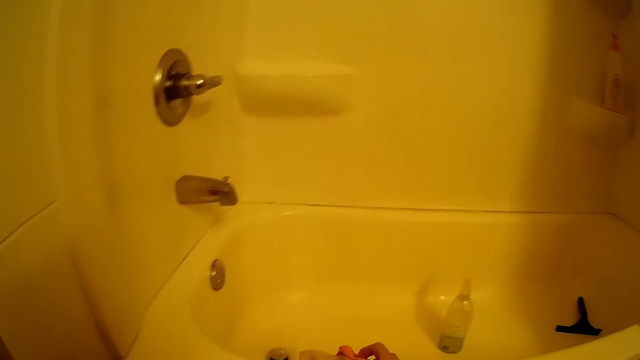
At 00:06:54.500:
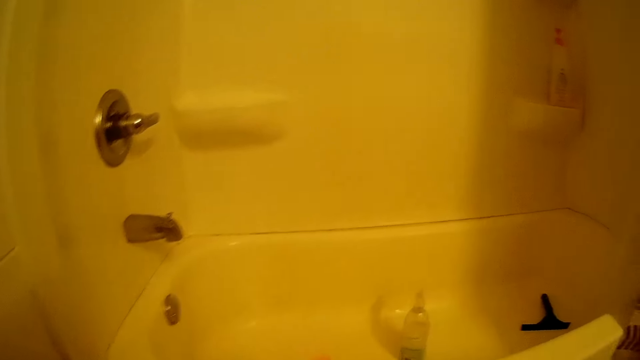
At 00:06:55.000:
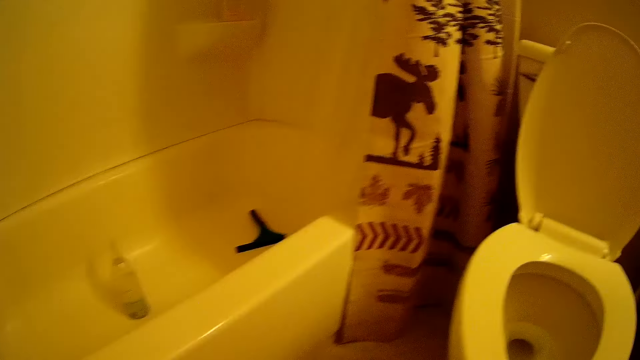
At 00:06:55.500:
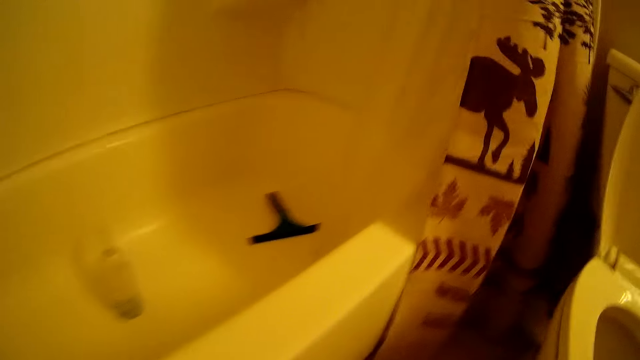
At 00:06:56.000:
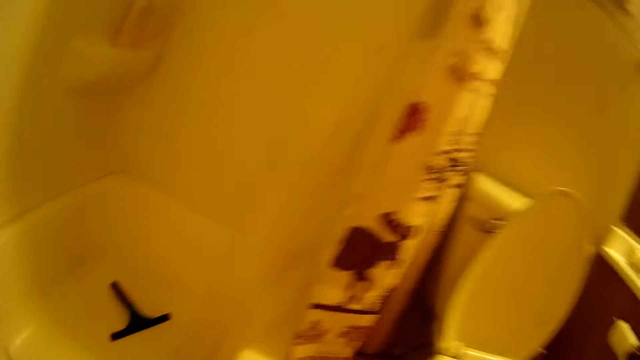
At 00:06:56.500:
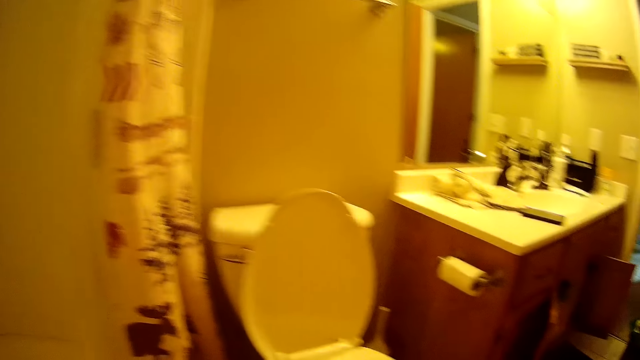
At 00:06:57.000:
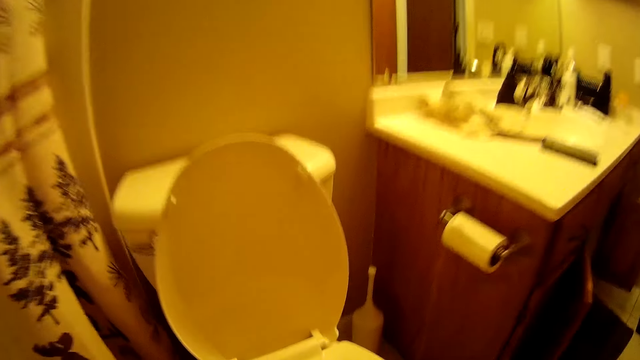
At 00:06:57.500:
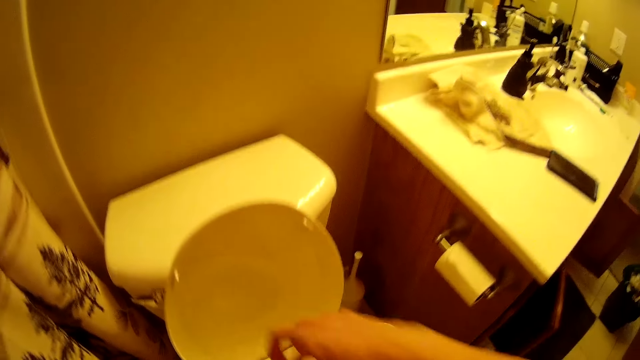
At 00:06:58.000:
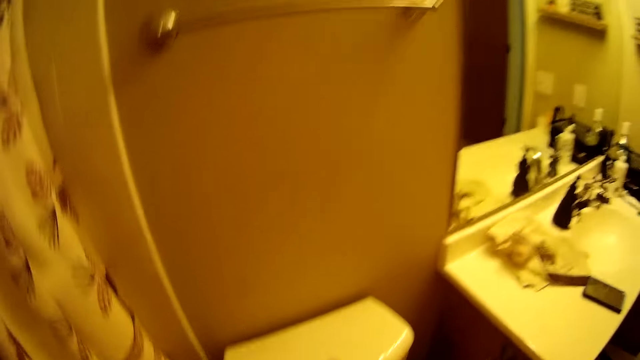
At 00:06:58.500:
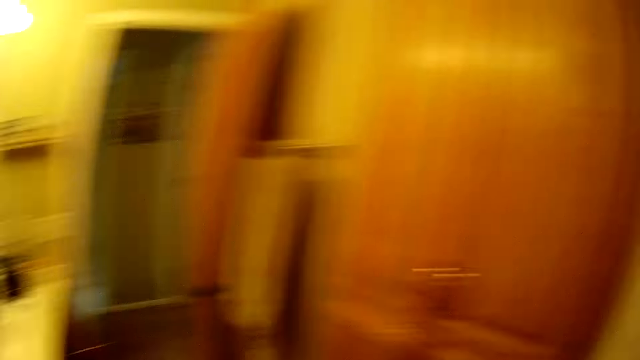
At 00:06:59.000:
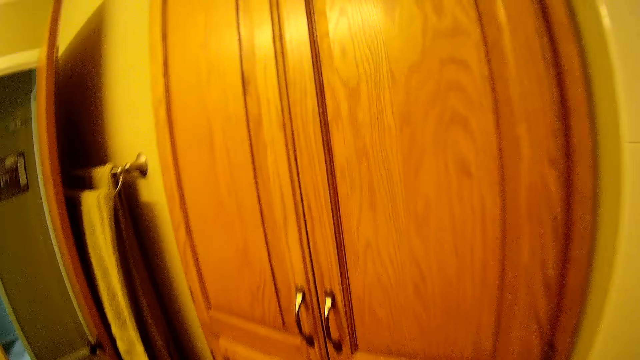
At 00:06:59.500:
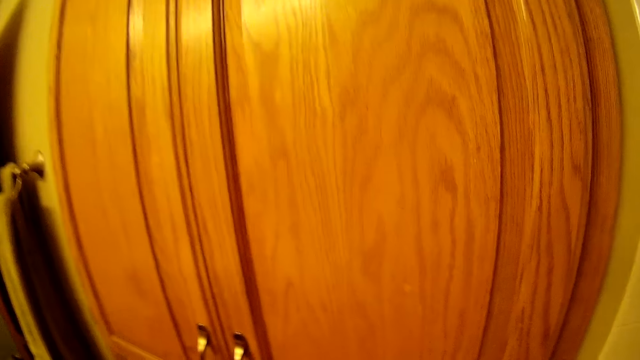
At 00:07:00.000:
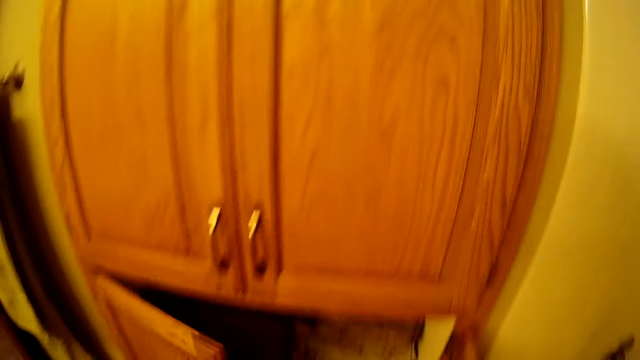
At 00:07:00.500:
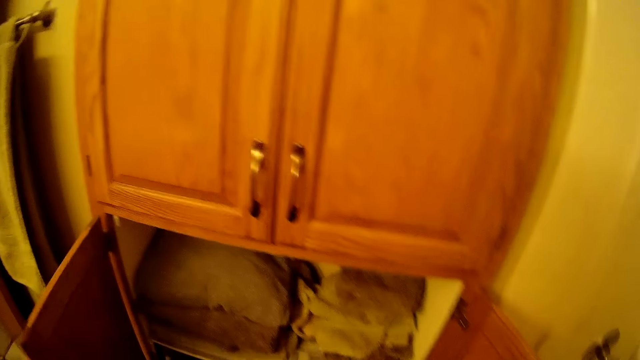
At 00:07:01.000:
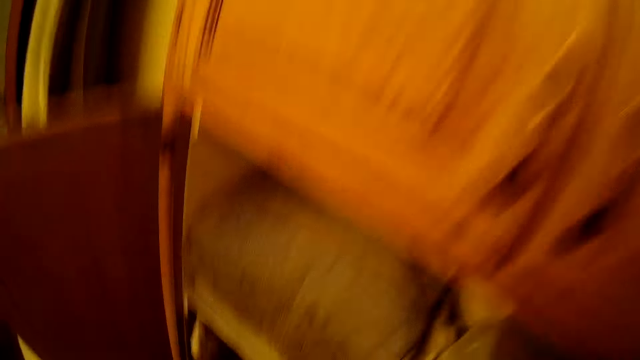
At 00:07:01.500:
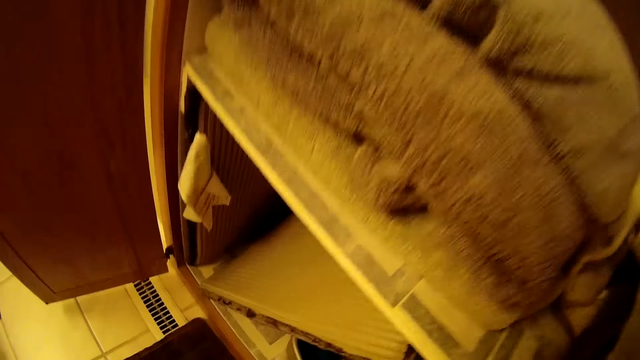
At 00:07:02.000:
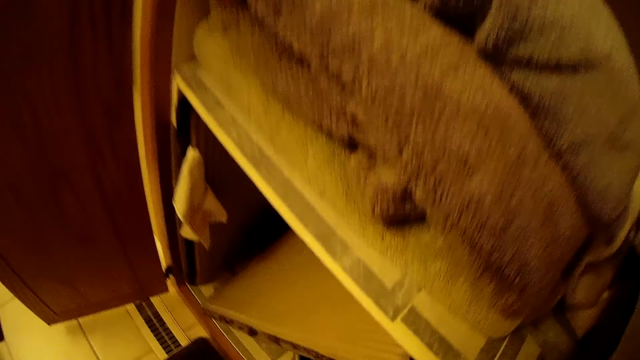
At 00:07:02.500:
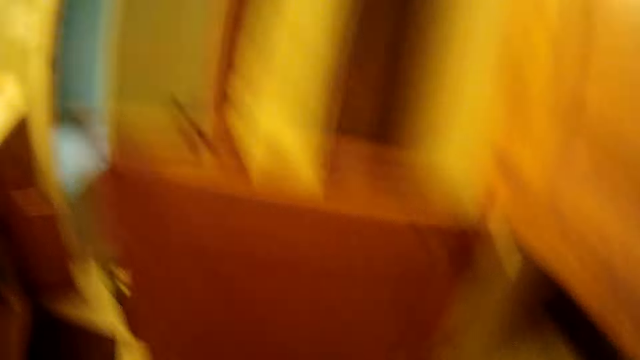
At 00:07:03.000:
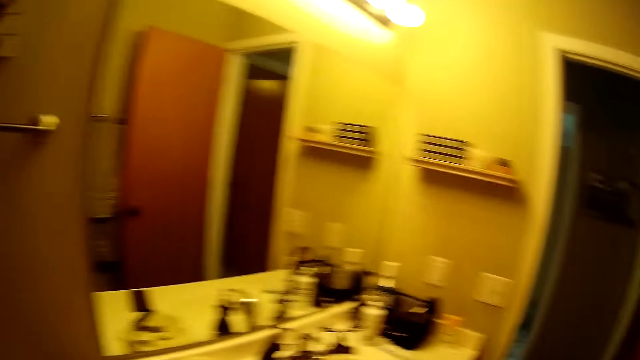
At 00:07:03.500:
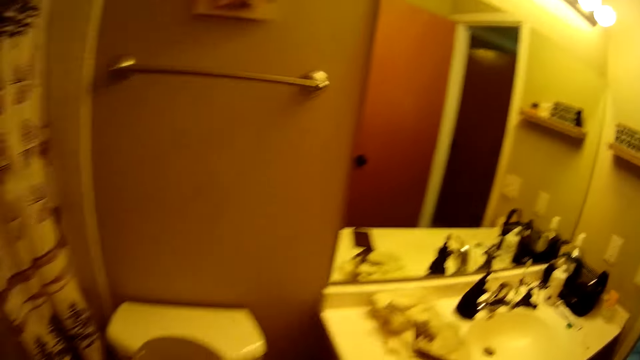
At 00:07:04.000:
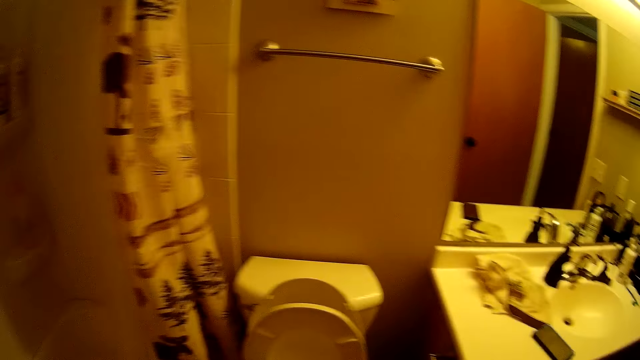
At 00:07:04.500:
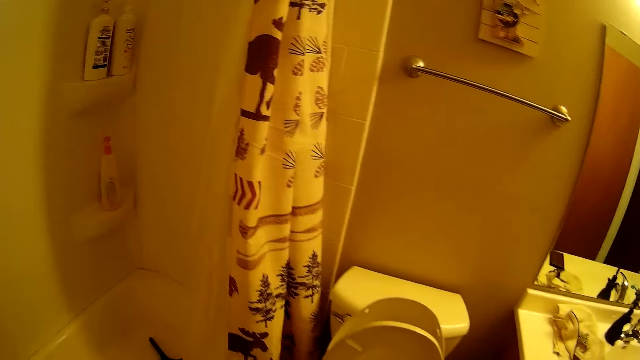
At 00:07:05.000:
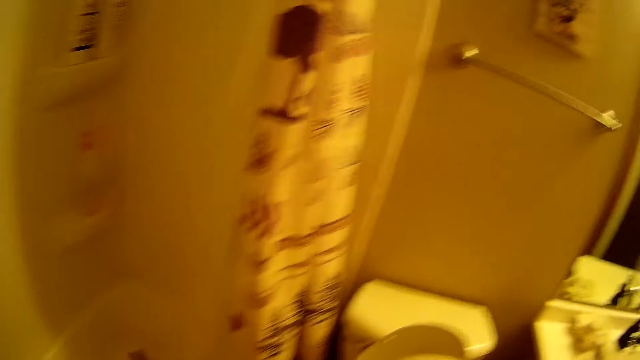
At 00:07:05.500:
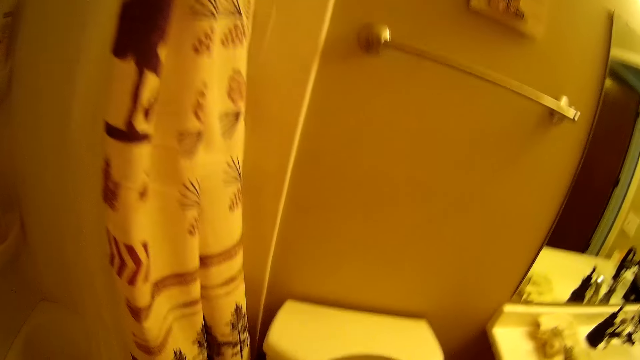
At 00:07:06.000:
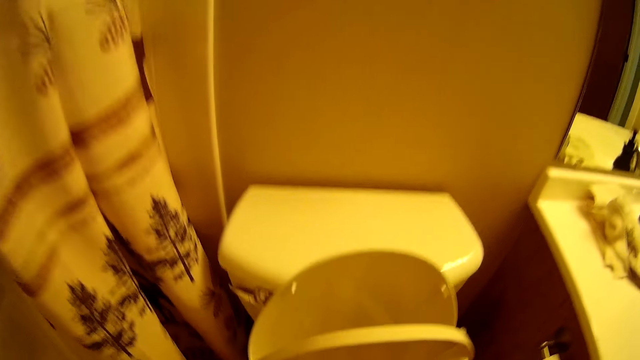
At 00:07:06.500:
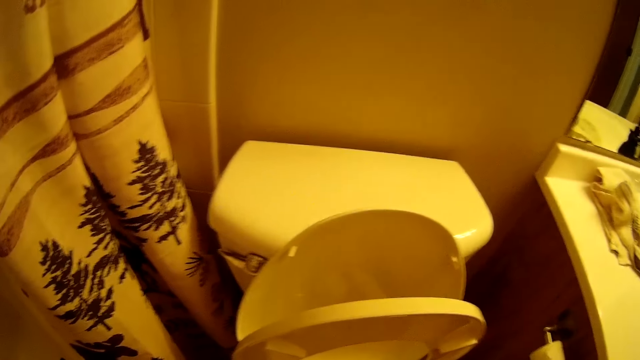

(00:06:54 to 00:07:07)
The camera wearer walks in the room. He touches a toilet with his right hand. He opens a cabinet with his right hand. He walks in the bathroom.

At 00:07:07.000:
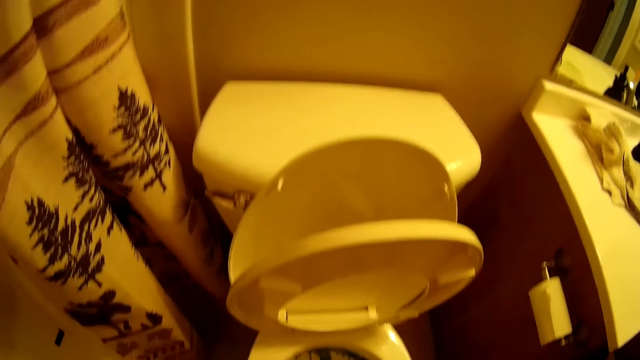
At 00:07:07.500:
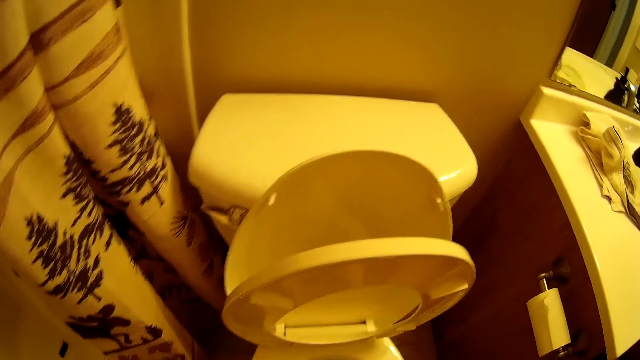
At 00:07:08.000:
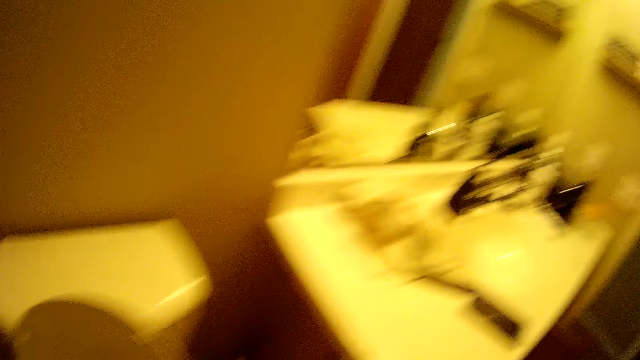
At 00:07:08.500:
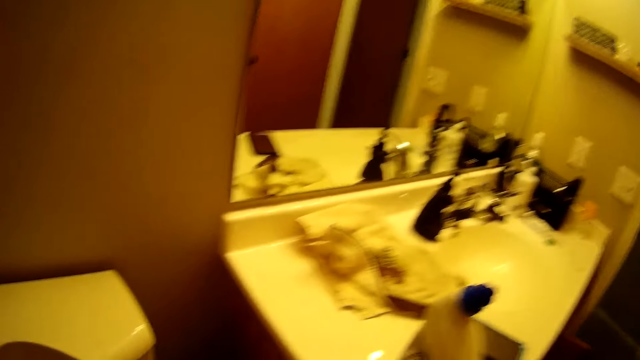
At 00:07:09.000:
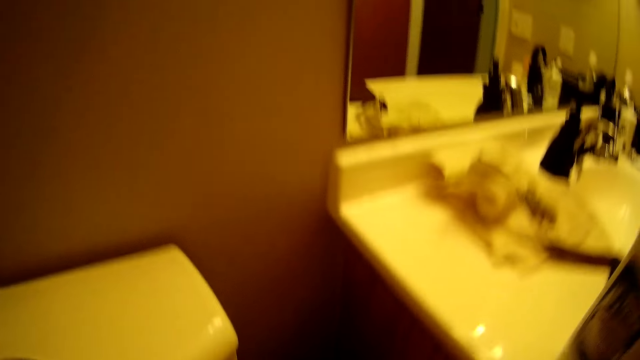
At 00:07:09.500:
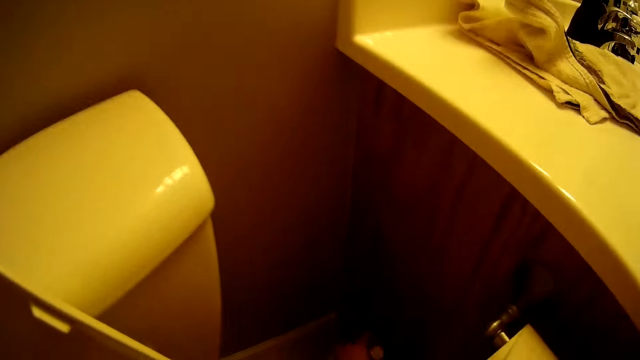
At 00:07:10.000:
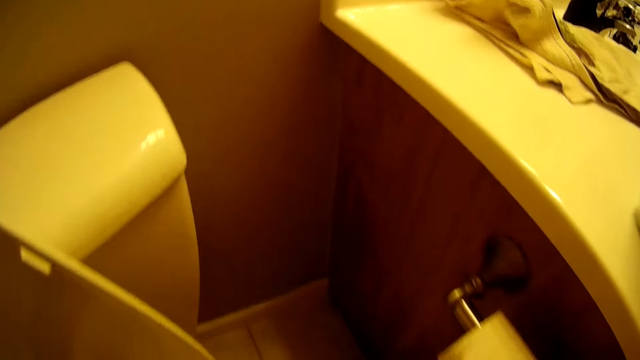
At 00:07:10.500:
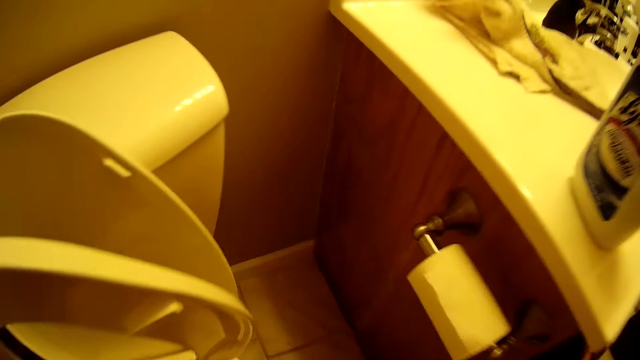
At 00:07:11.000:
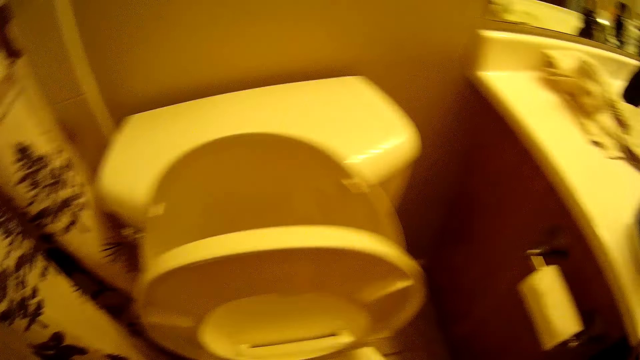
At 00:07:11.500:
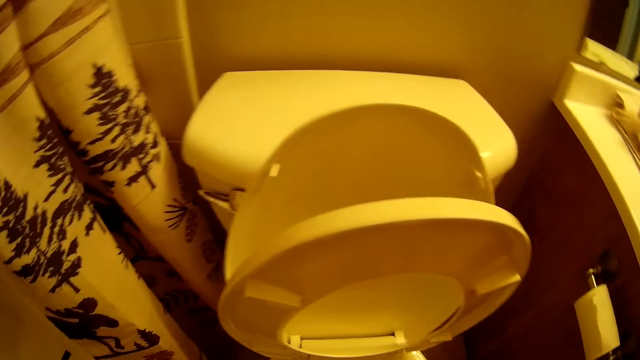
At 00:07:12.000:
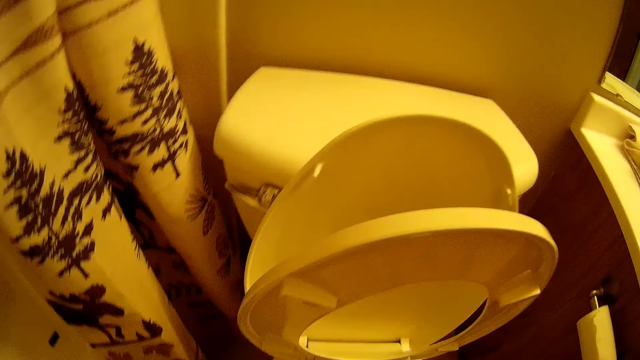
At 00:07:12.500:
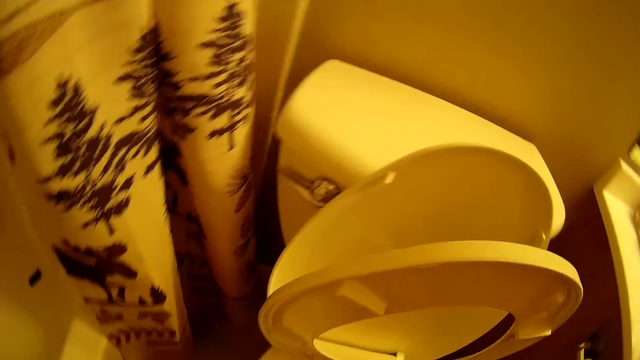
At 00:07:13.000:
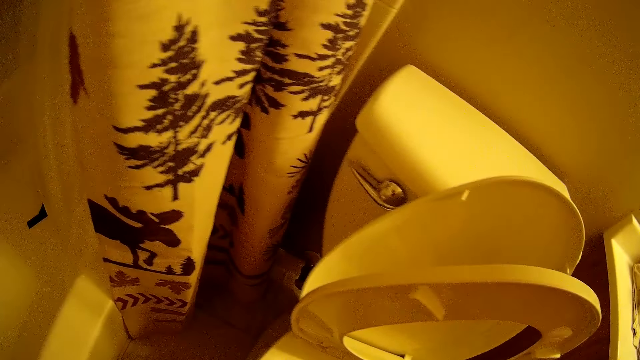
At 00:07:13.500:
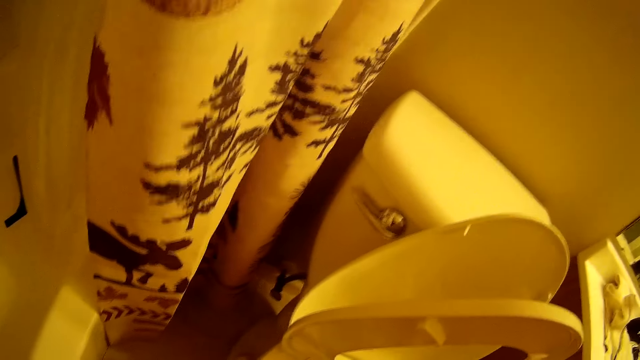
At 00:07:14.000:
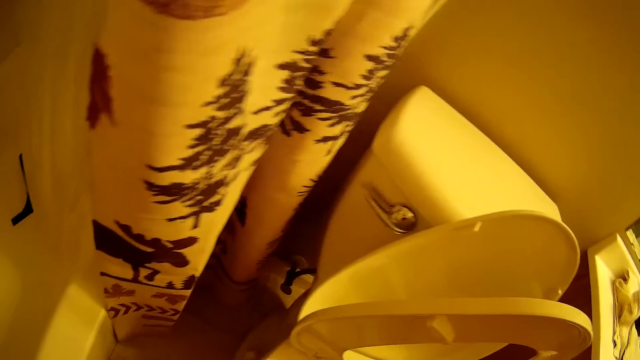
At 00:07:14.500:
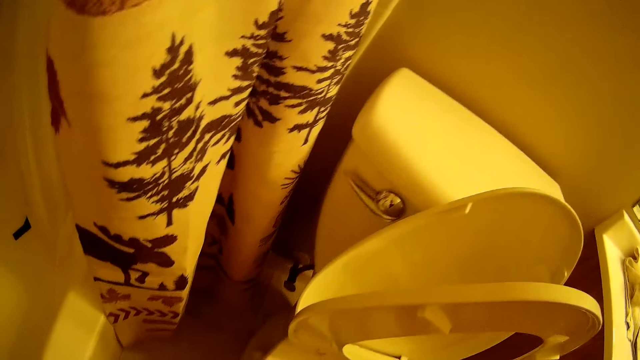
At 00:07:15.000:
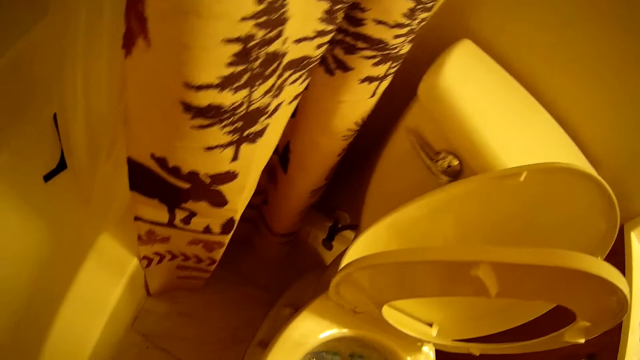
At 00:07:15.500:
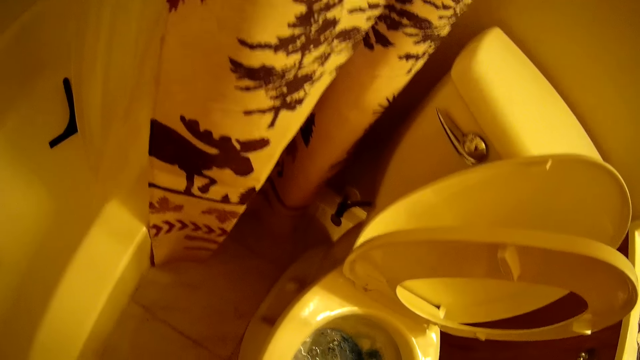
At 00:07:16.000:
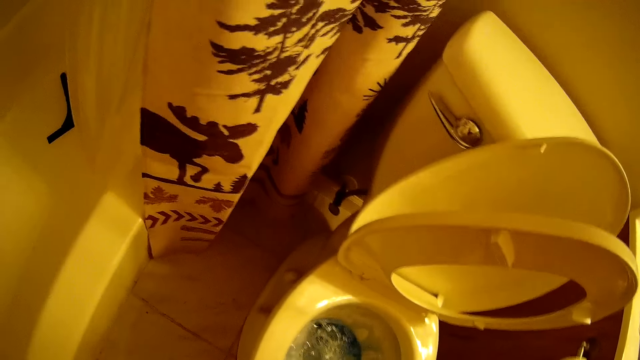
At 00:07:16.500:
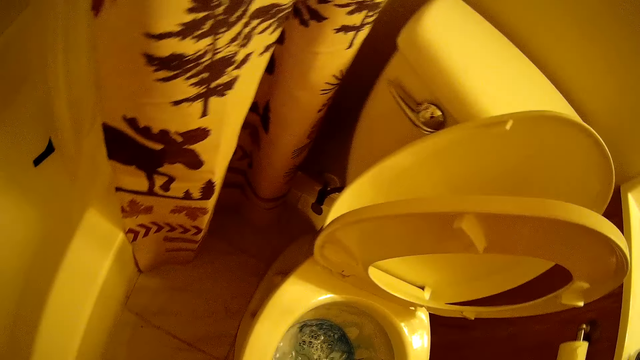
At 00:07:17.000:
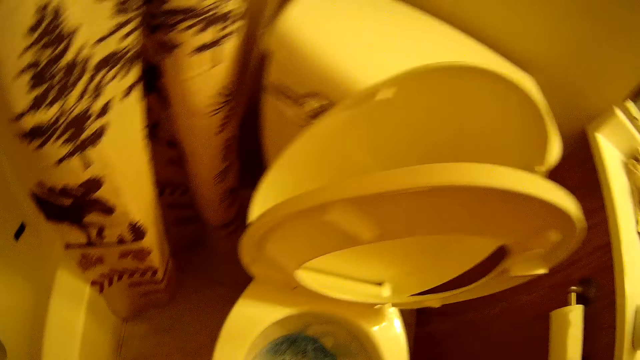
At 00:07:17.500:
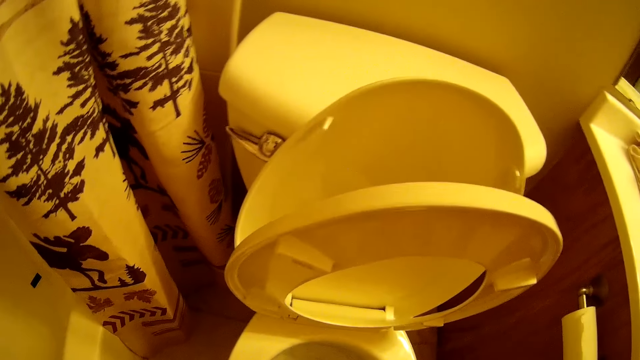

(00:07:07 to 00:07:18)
The camera wearer drops a toilet disinfectant on a slab with his right hand. He takes the plunger on the floor with his right hand. He cleans the toilet with the plunger in his right hand.
